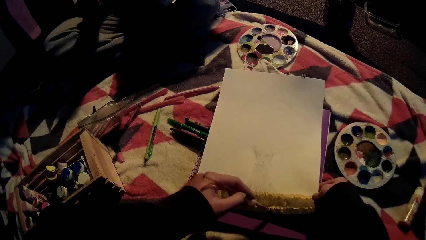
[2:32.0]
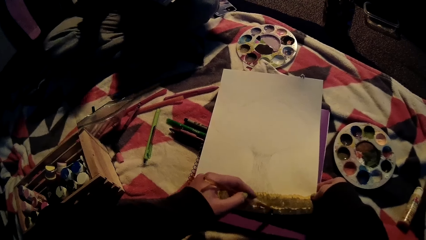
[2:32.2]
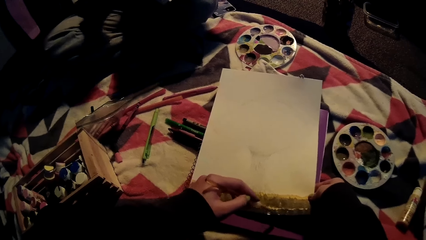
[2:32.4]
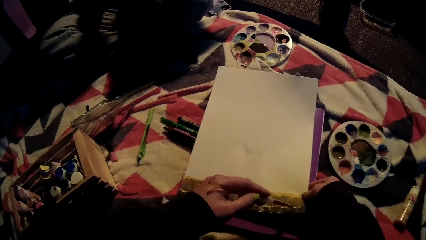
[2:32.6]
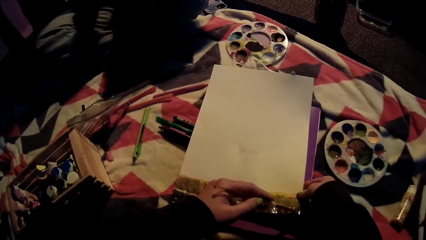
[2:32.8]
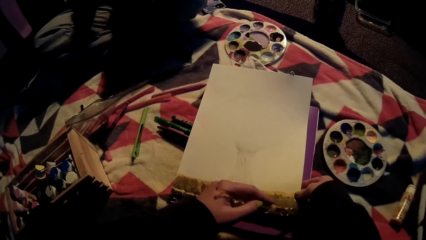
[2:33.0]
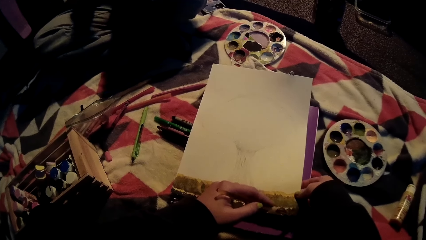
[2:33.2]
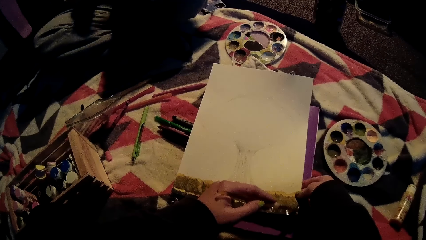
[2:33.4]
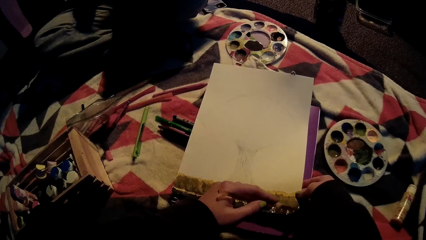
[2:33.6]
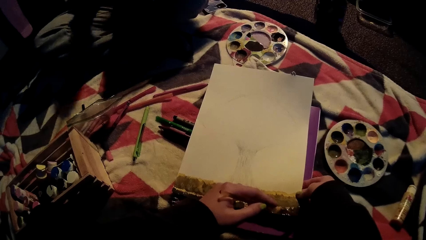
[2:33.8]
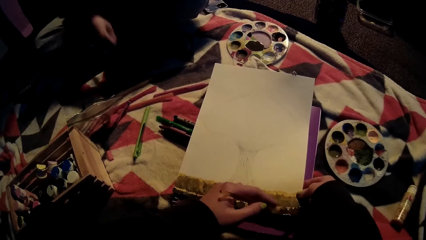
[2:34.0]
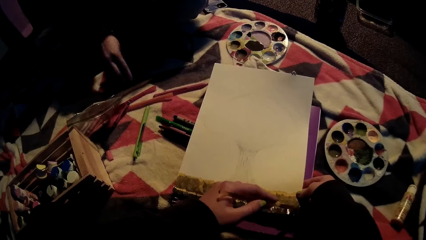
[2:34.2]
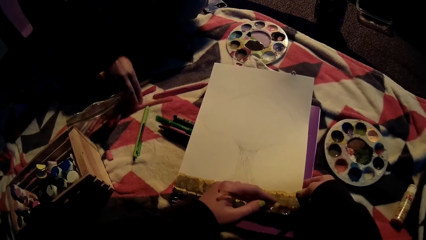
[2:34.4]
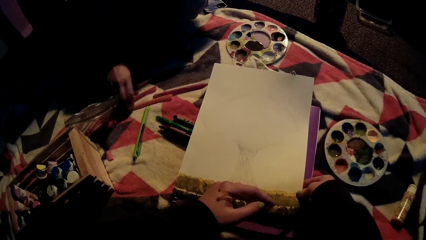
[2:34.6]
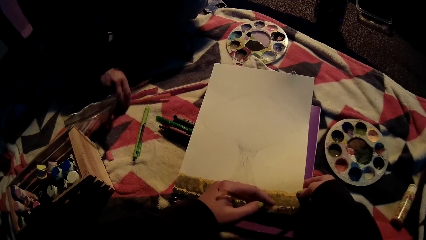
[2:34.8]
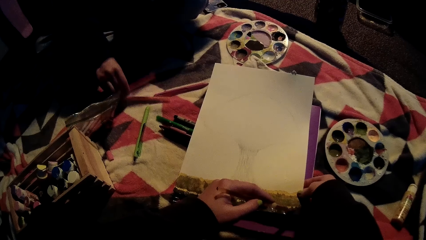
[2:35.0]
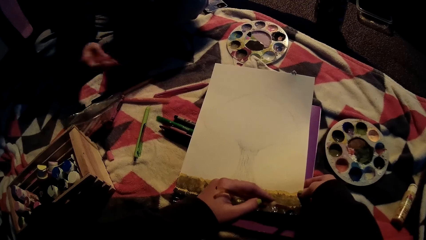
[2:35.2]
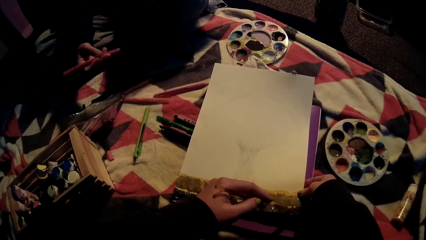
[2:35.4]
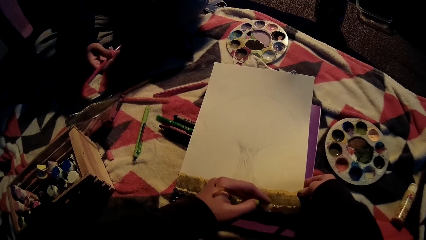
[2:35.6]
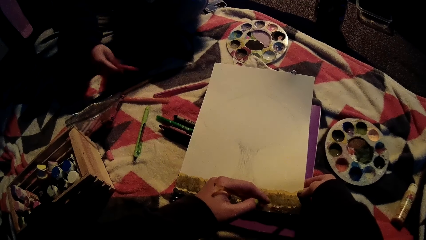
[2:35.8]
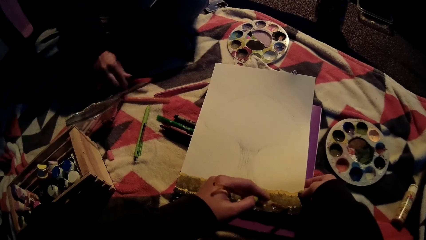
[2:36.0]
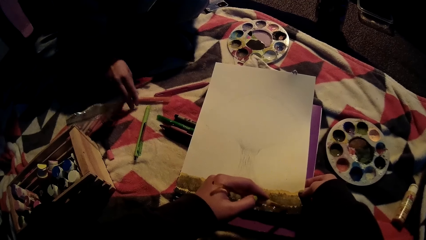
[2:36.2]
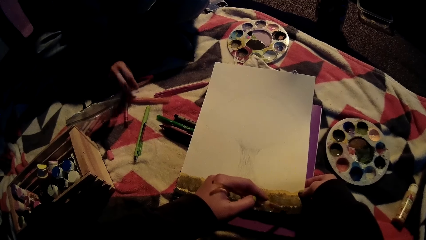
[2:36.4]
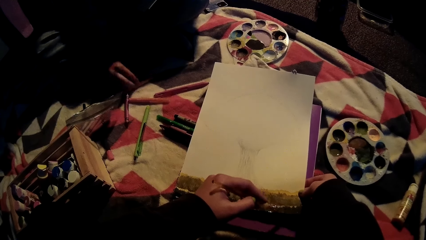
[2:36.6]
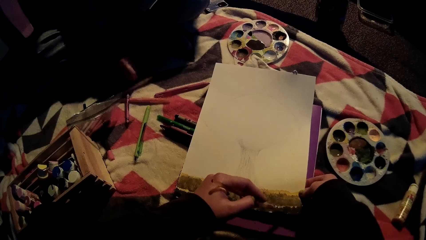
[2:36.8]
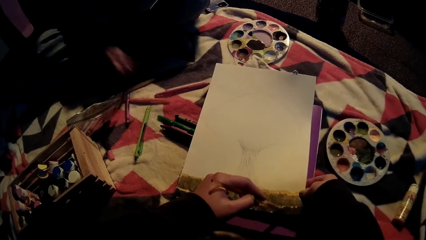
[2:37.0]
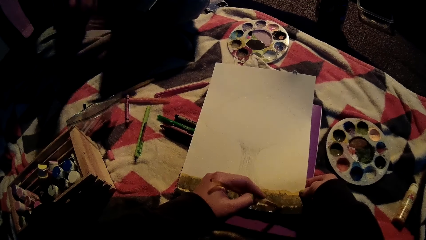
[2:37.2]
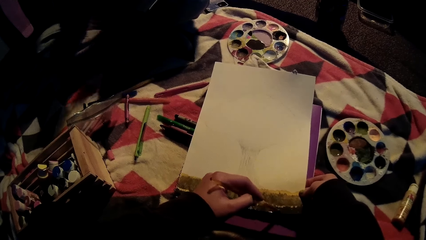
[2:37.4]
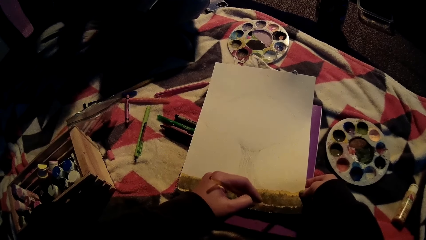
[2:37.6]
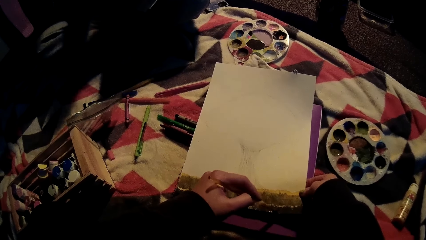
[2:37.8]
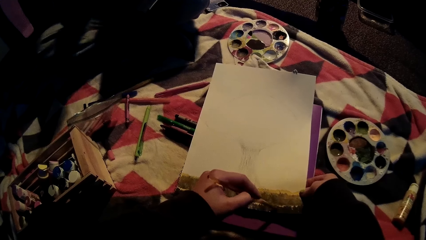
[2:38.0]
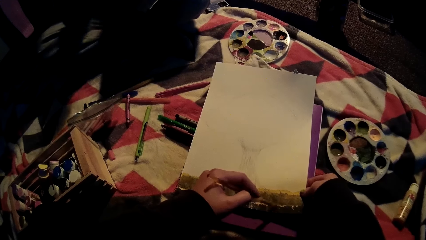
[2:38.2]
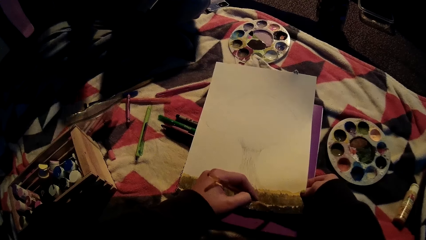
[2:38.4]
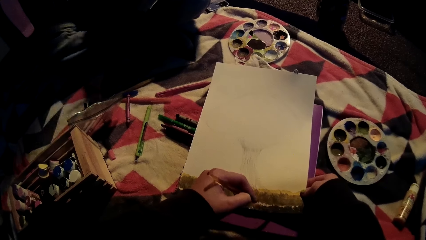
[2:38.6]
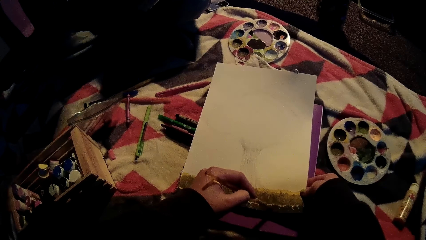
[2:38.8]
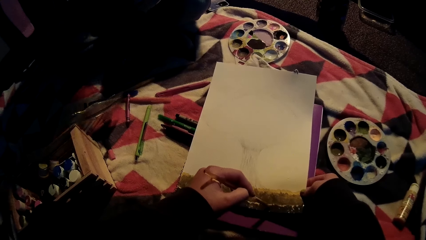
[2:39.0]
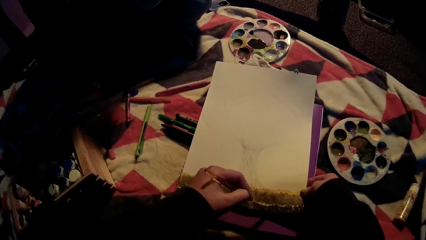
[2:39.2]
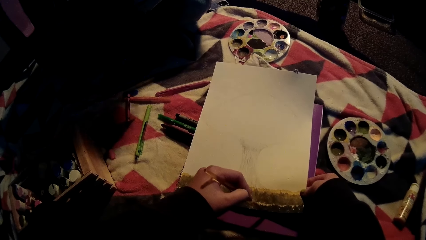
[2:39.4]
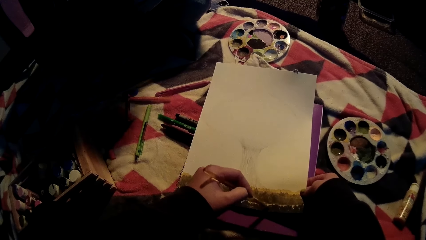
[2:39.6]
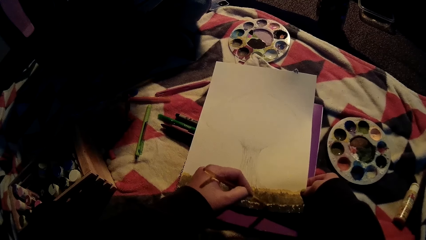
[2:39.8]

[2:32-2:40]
A woman picks up a pen.

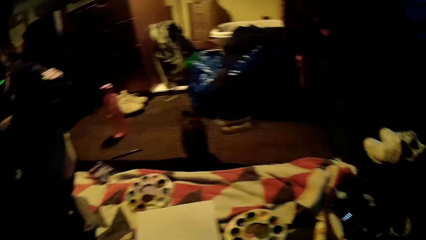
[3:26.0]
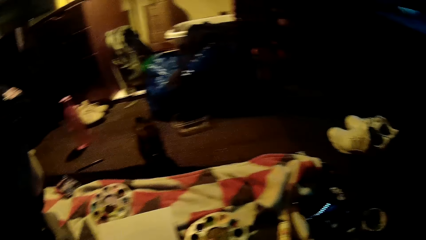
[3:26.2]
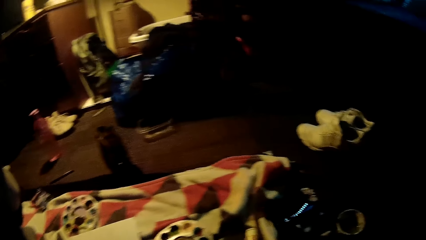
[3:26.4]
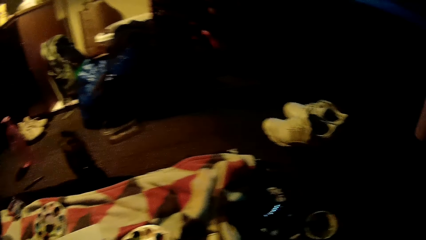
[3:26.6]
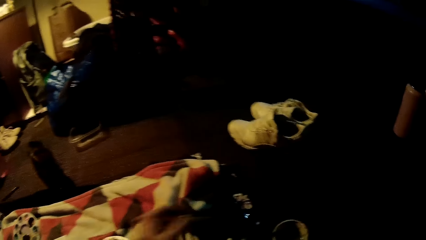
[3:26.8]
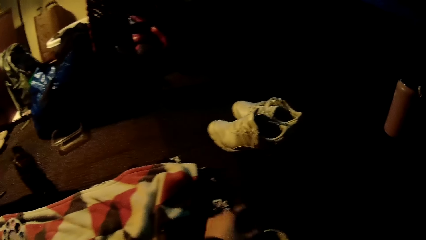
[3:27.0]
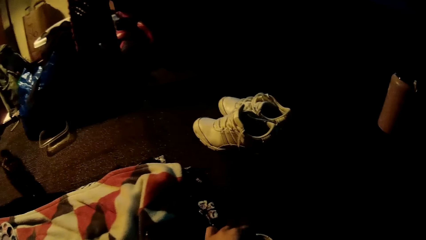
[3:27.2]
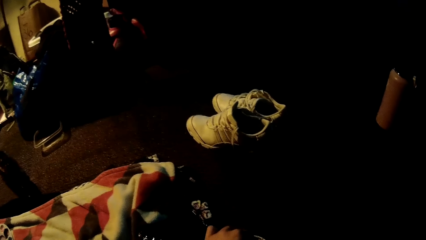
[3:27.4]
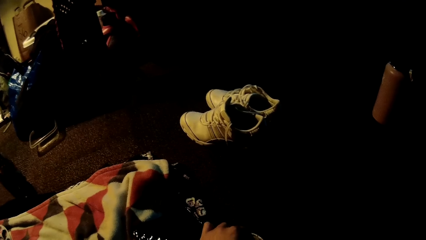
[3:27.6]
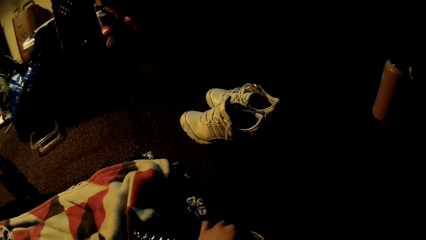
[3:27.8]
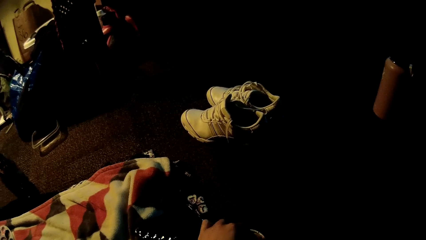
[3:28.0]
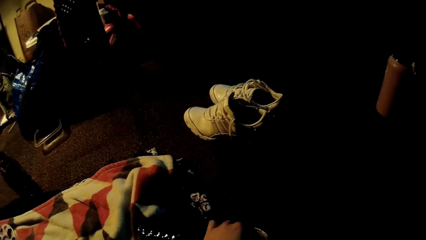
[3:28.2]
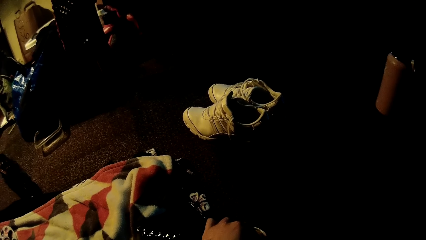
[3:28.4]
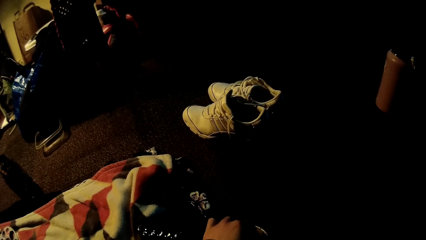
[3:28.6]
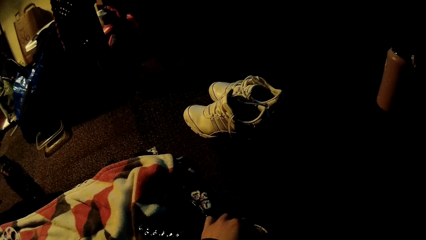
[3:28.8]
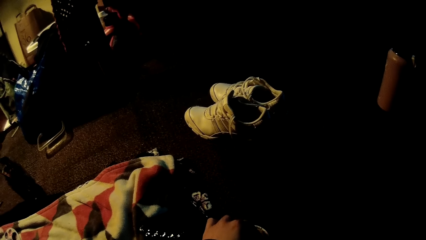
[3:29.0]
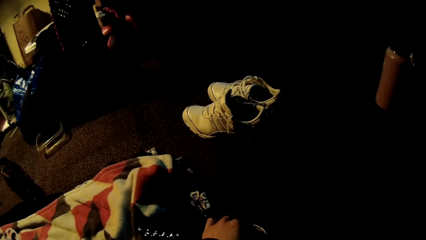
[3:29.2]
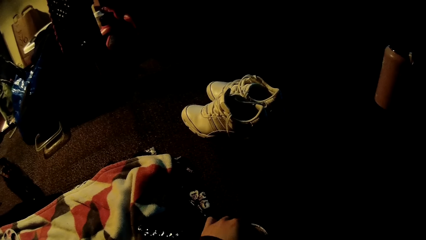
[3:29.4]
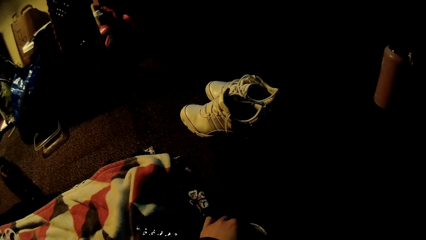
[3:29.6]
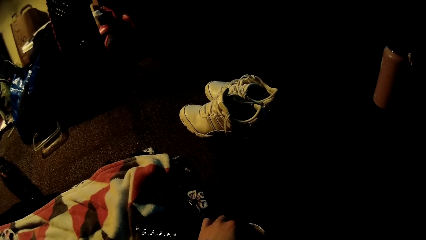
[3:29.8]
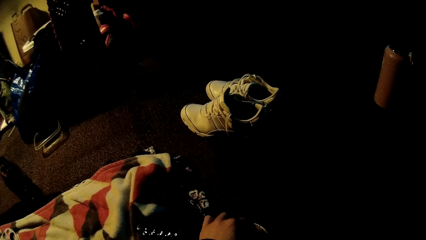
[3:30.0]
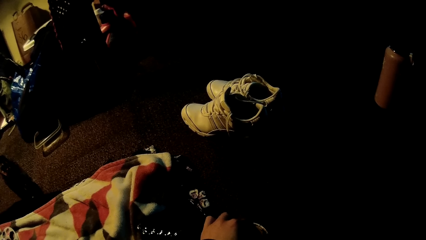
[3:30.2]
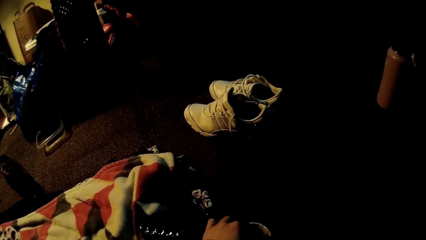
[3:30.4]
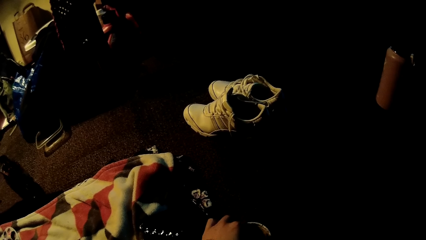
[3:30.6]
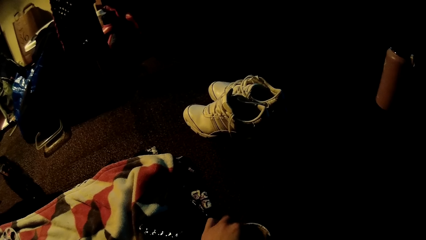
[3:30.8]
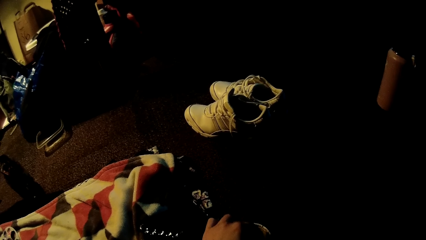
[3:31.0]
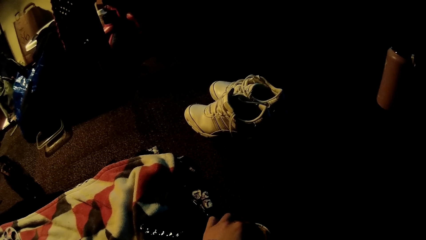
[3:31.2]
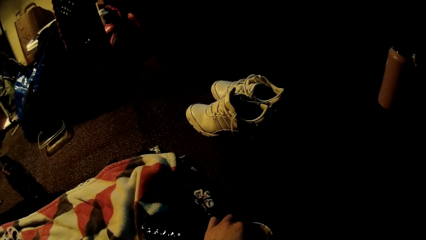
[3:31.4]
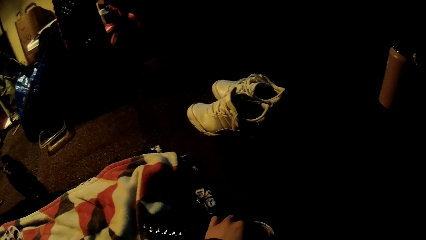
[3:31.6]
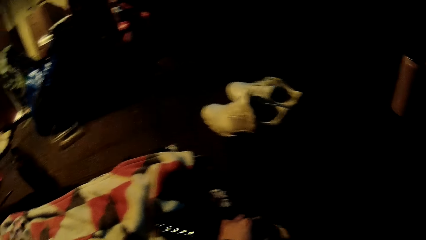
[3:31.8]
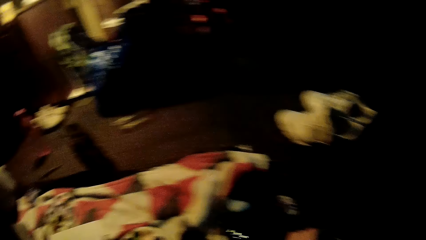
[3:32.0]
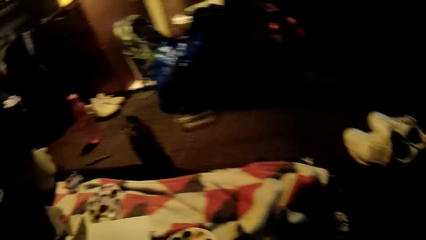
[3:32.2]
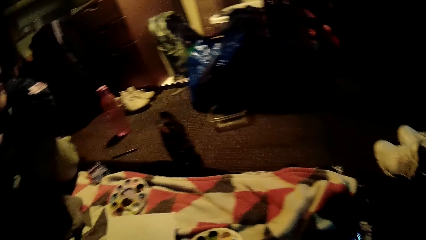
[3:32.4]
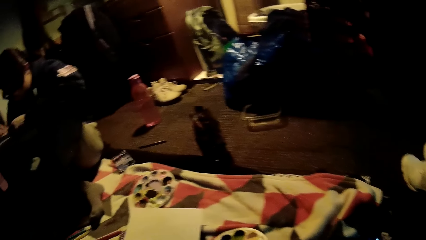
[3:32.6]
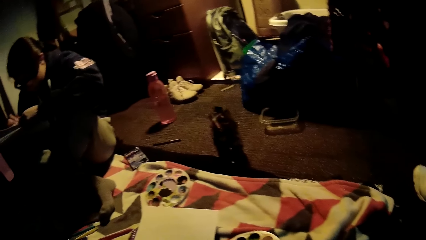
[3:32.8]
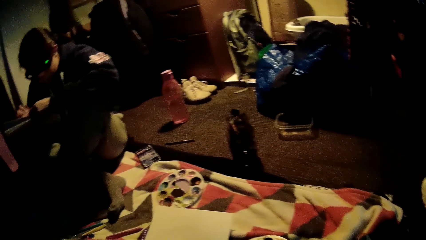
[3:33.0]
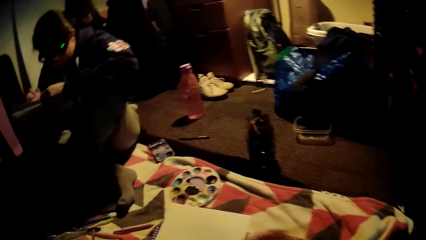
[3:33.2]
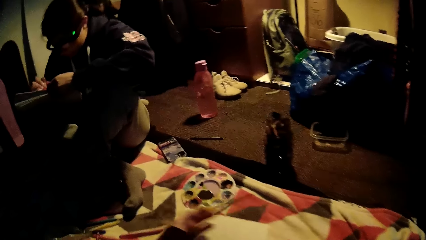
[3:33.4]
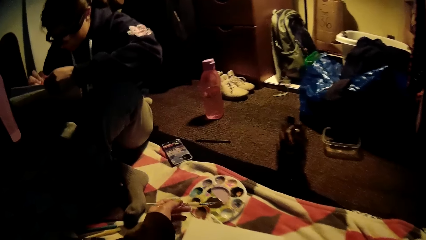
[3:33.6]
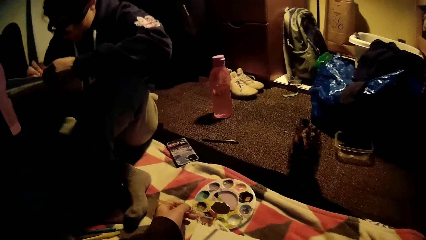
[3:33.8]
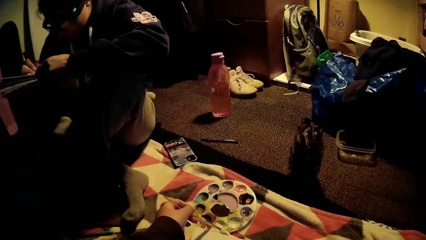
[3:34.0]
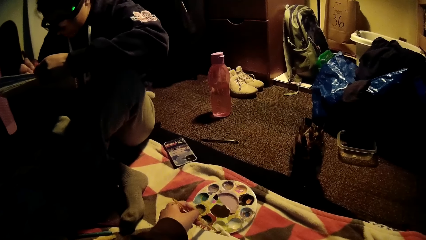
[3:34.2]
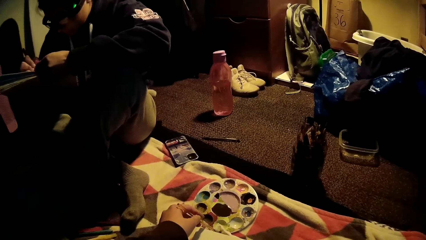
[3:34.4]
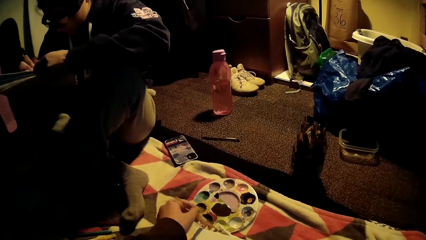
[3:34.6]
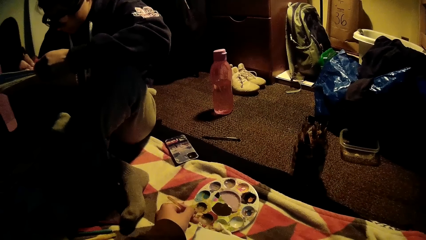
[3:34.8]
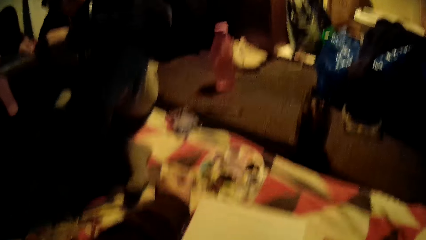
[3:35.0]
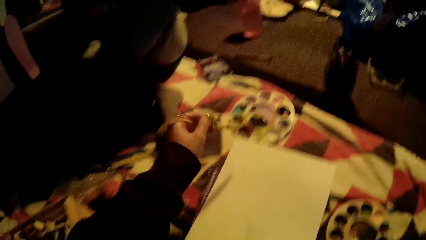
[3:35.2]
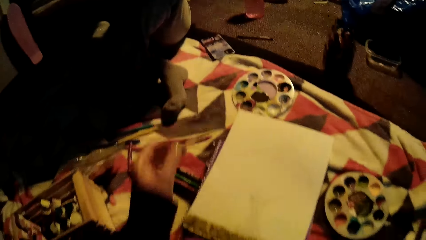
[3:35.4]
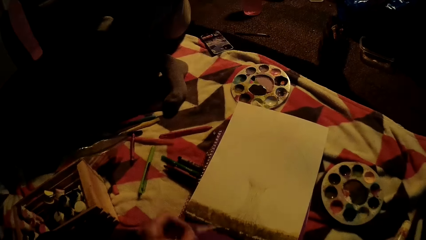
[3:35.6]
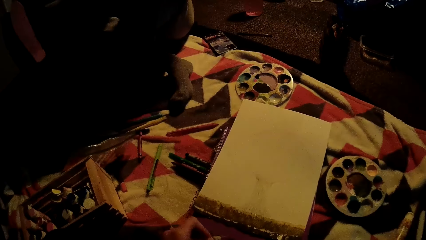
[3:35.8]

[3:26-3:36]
The camera wearer rinses the paintbrush in her left hand inside the container. She dips the brush on paint. She cleans the paintbrush in her left hand on a piece of white fabric.
